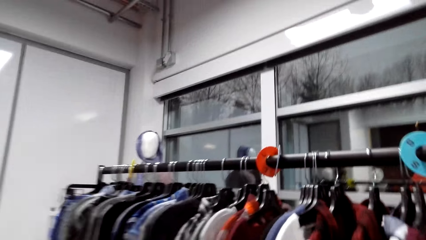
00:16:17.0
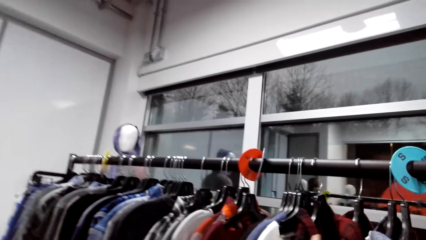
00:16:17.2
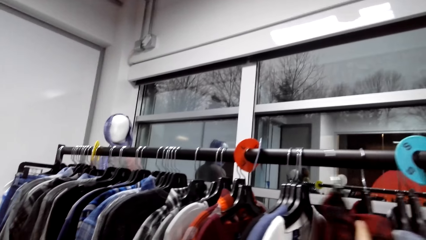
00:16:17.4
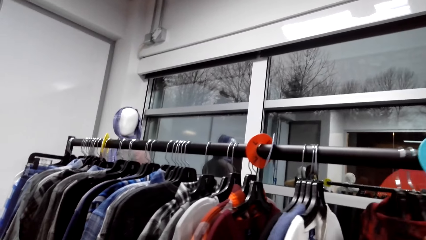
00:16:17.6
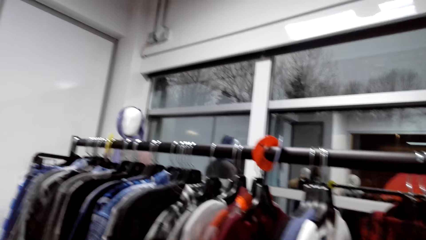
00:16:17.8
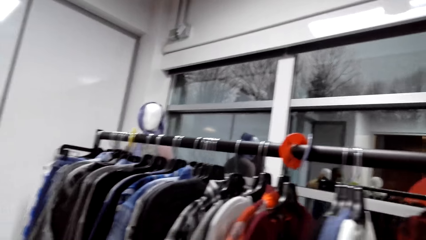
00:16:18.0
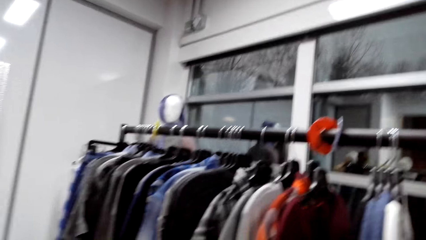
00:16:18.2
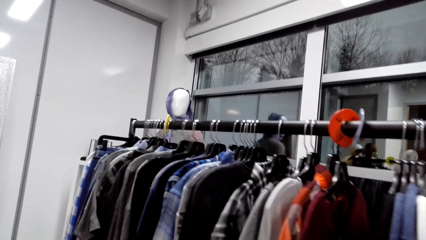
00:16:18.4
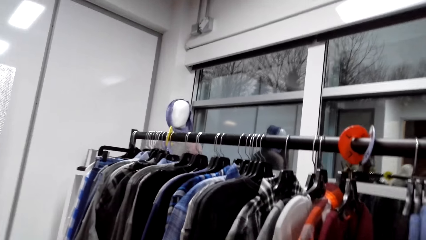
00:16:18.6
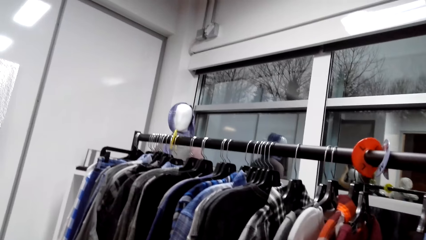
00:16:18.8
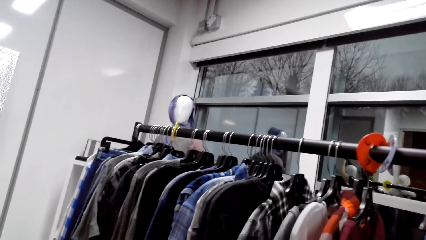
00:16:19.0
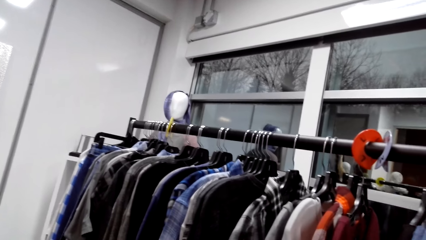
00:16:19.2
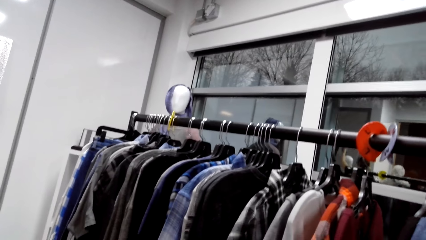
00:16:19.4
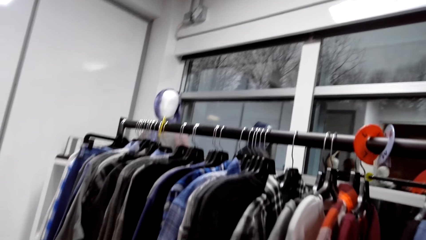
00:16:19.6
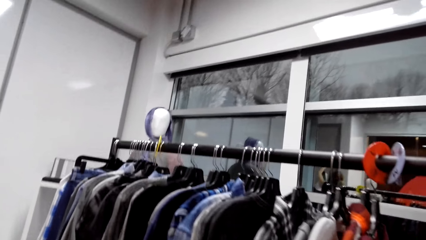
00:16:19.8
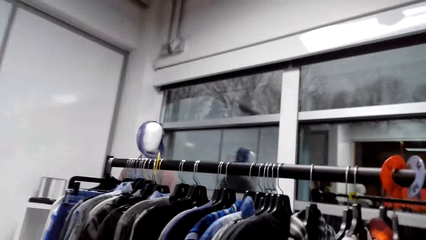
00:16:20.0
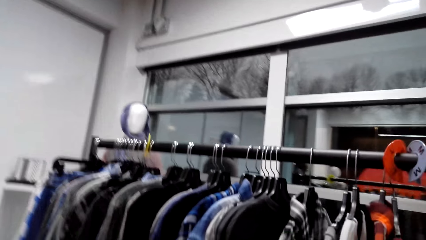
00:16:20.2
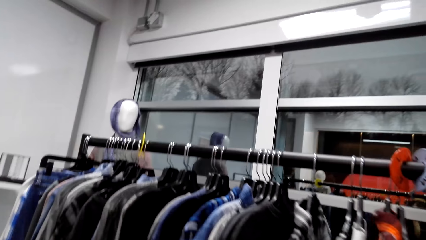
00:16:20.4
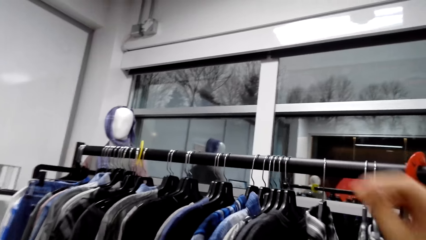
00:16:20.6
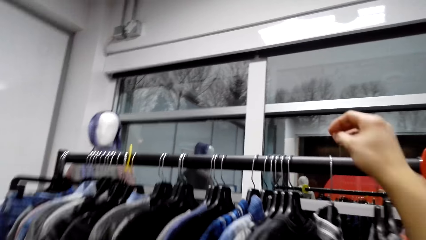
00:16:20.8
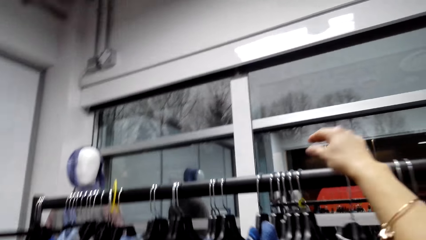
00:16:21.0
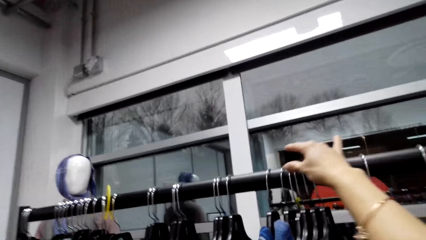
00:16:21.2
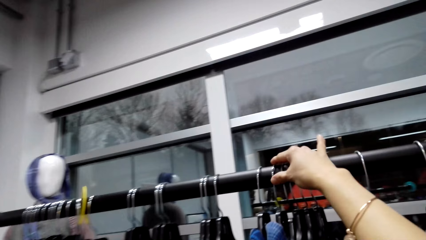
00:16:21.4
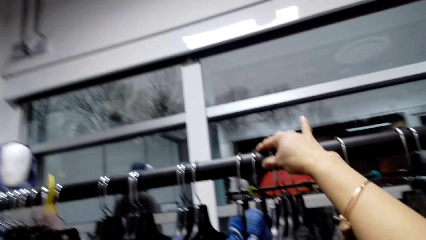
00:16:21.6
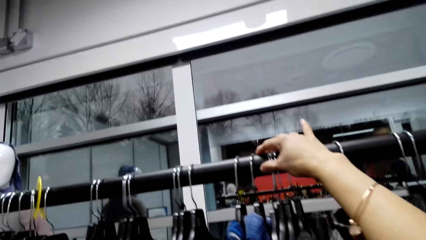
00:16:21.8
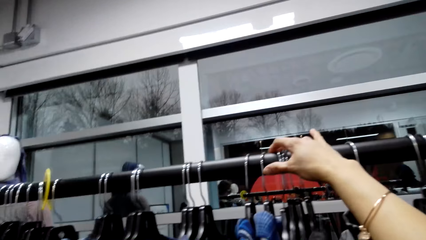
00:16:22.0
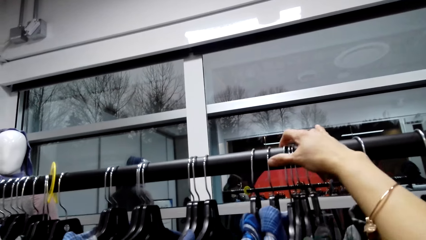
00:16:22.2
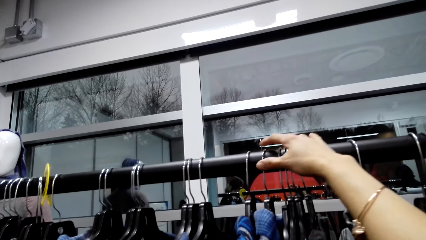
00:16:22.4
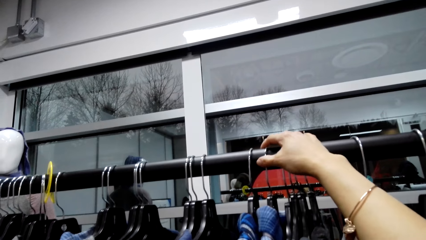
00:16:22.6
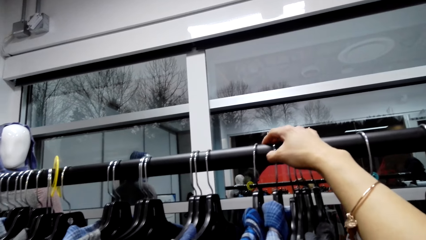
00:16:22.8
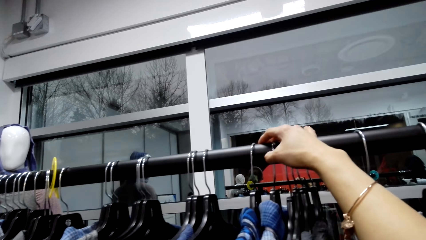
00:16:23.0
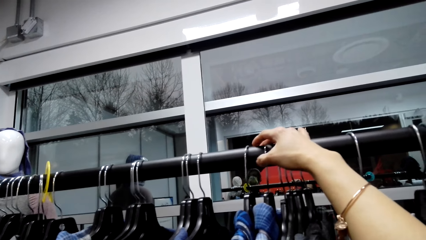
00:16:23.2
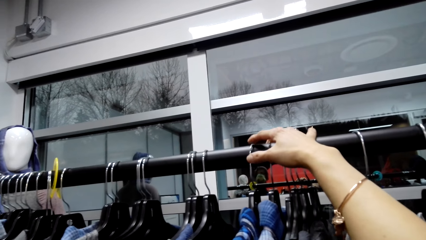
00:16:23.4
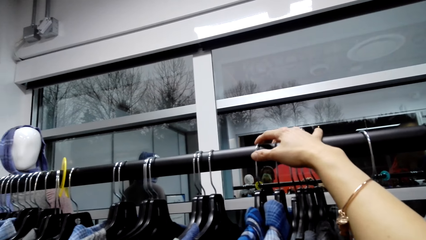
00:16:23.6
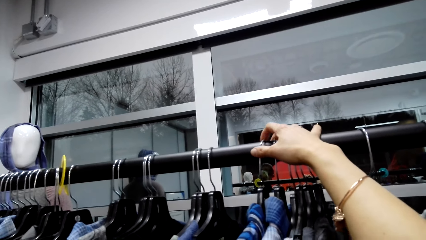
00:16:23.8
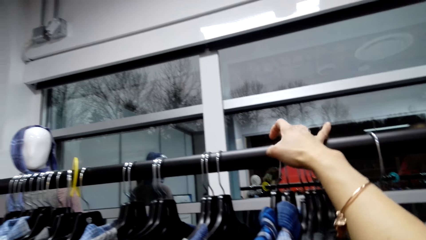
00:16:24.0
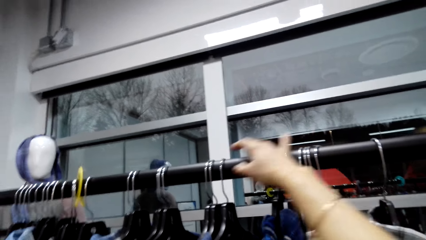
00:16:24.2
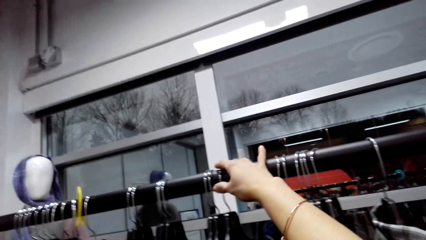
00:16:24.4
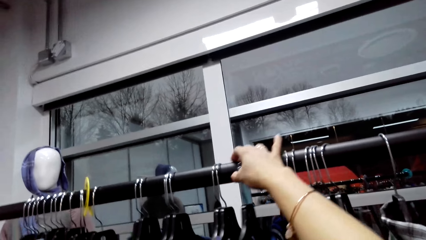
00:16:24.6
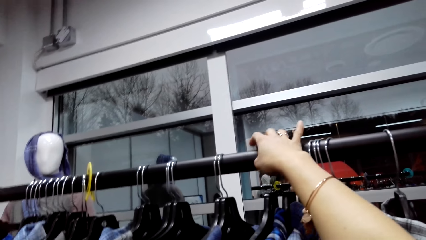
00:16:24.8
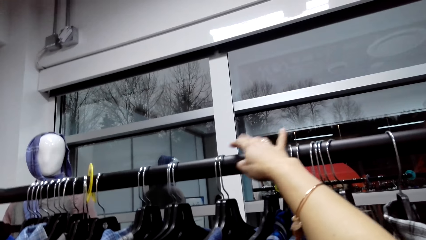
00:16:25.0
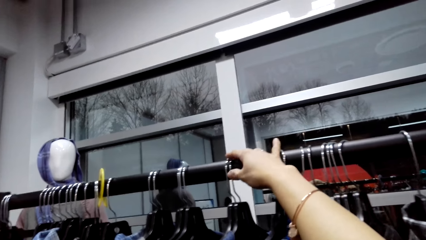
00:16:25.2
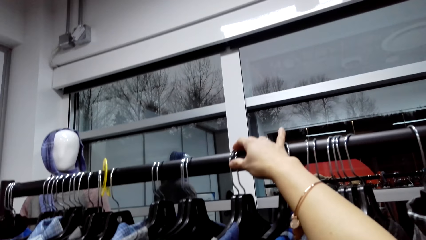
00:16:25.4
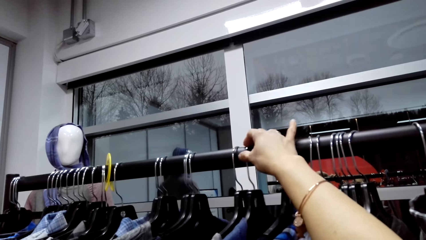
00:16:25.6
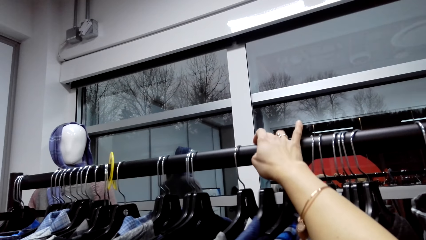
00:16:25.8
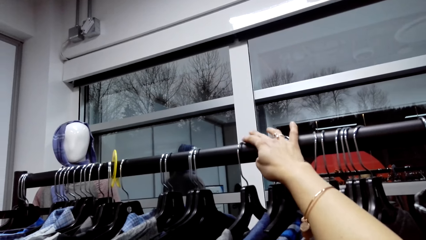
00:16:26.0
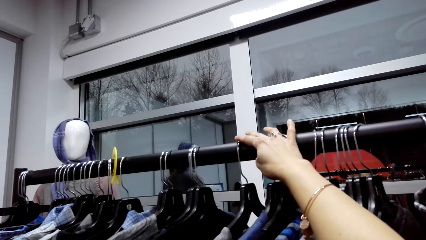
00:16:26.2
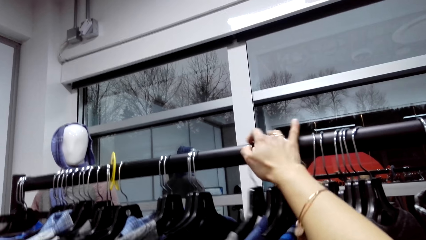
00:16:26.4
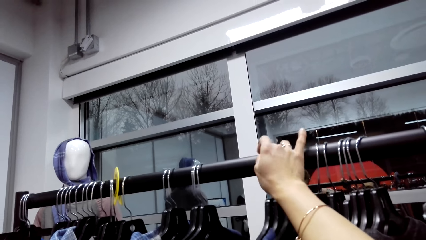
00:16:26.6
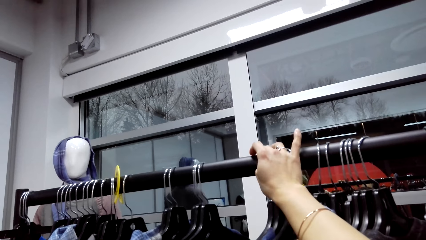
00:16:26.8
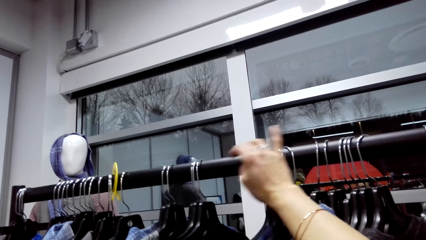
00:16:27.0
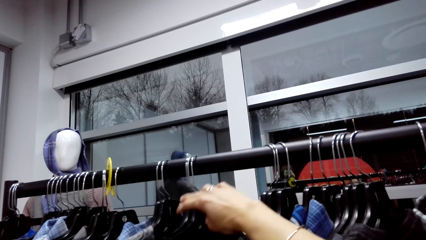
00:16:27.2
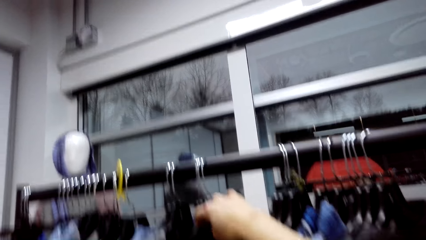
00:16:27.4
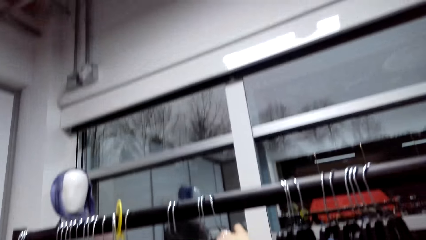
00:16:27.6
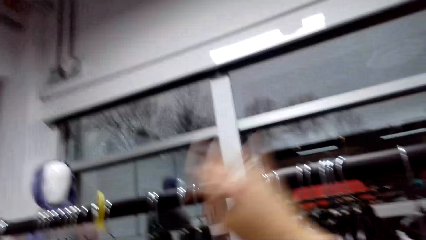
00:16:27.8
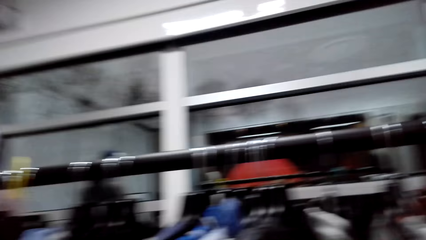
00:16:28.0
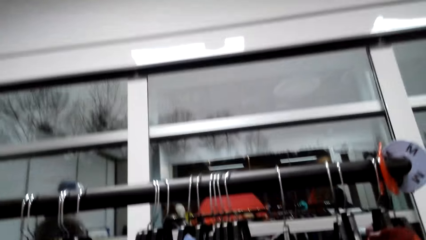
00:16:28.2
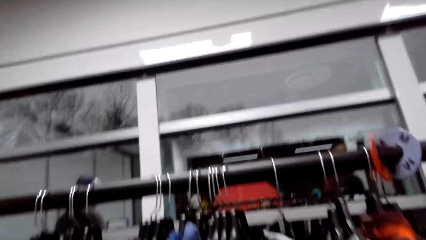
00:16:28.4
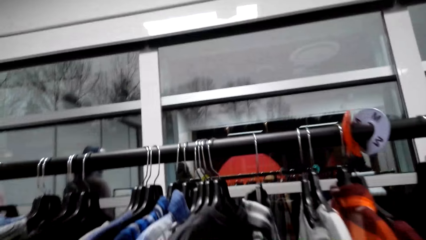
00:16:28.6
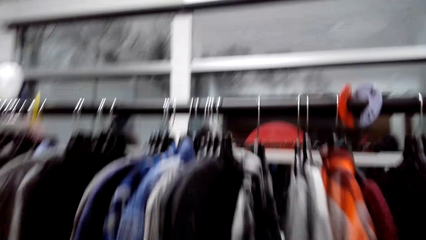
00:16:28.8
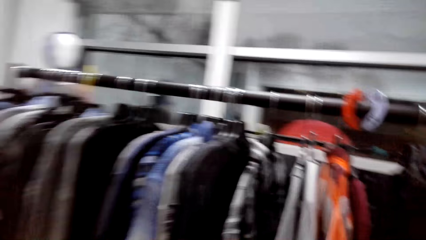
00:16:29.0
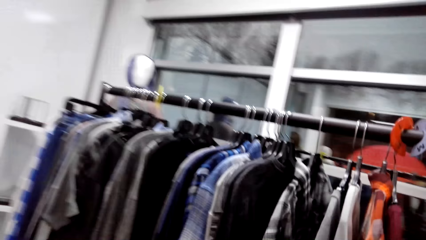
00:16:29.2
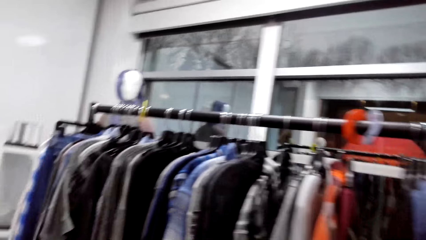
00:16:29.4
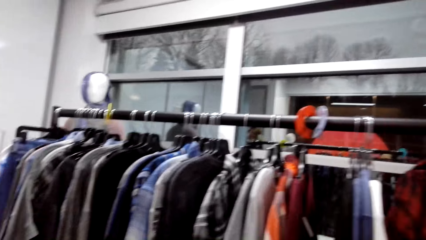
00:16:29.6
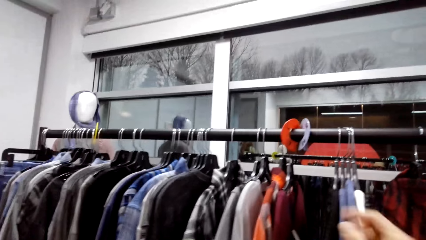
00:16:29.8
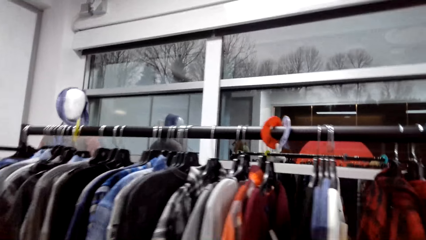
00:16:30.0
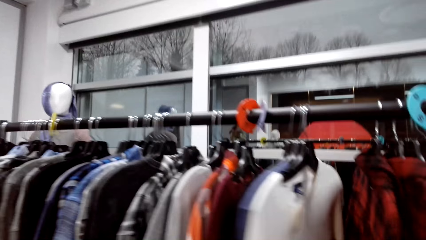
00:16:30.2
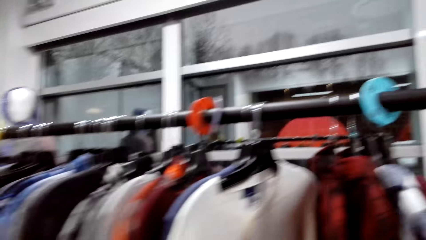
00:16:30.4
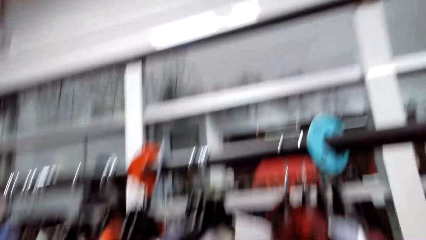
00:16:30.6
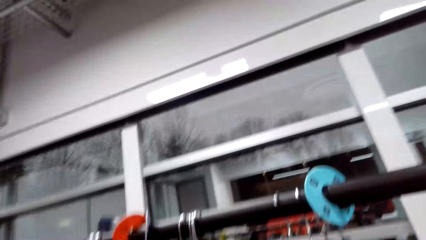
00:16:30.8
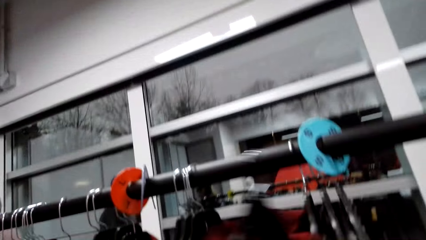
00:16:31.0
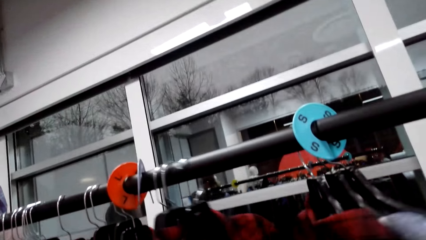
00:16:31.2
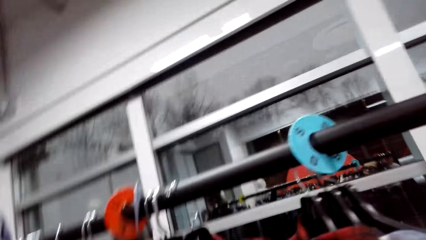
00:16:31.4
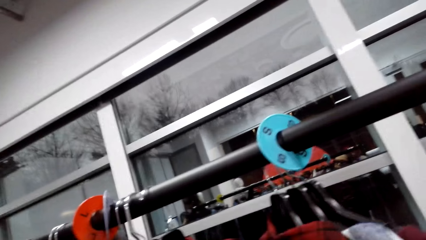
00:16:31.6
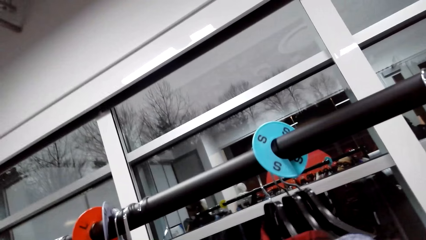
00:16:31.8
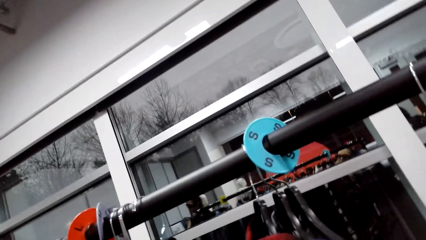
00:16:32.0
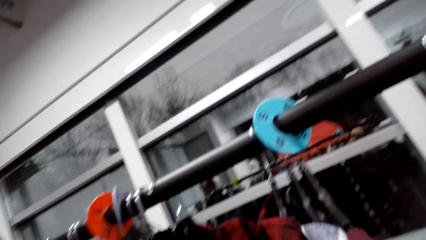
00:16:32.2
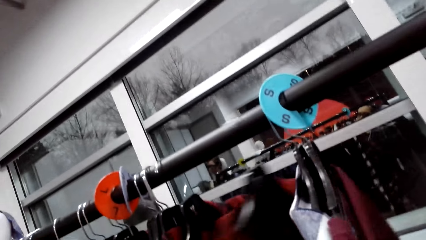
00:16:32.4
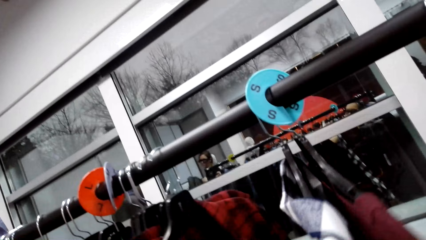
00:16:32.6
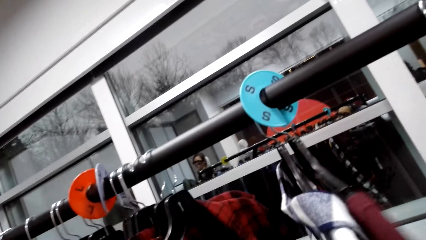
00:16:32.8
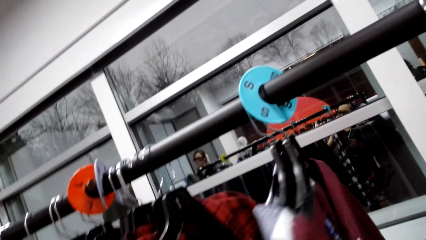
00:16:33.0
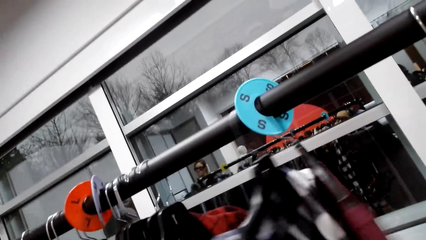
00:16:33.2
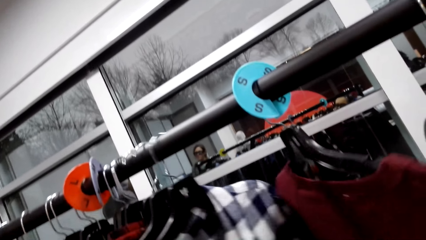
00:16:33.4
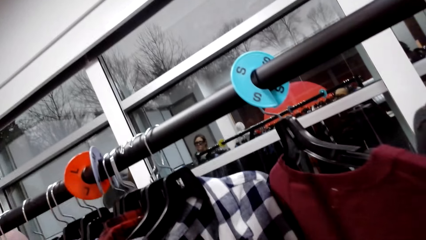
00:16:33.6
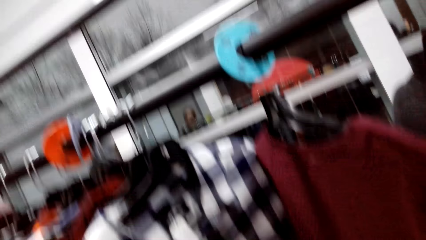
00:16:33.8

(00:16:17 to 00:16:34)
A woman walks. A man talks. The camera wearer moves the clothes hanger on the clothes stand. They talk.
